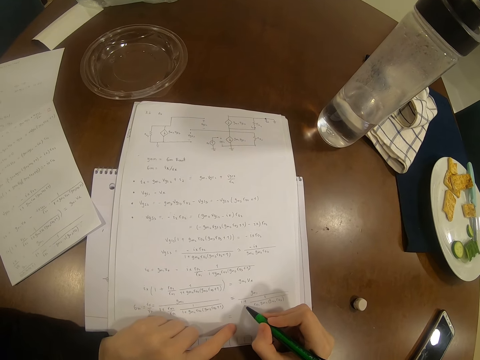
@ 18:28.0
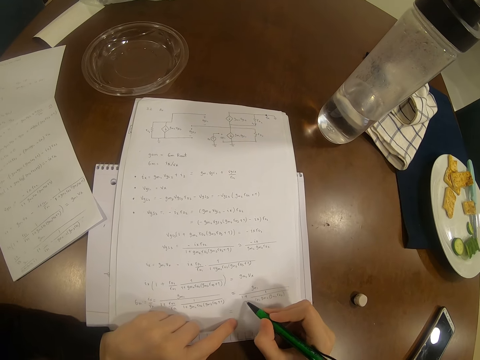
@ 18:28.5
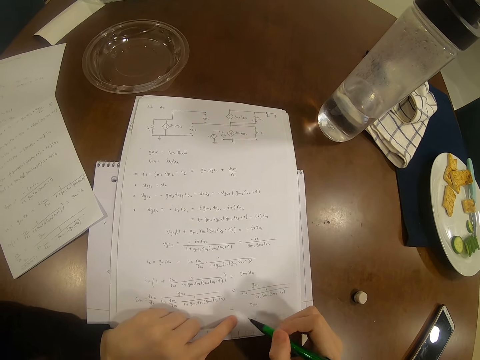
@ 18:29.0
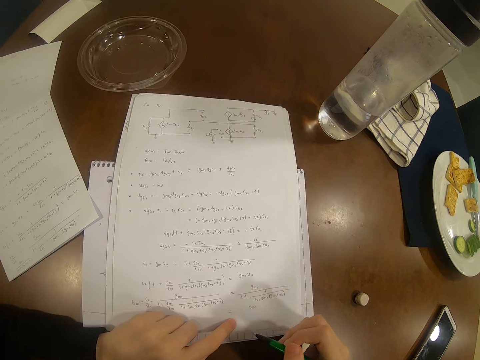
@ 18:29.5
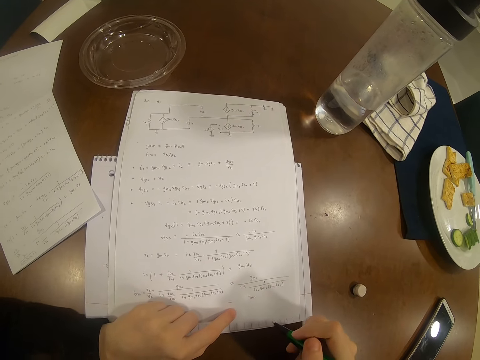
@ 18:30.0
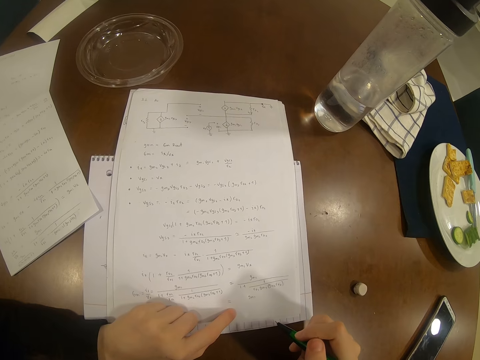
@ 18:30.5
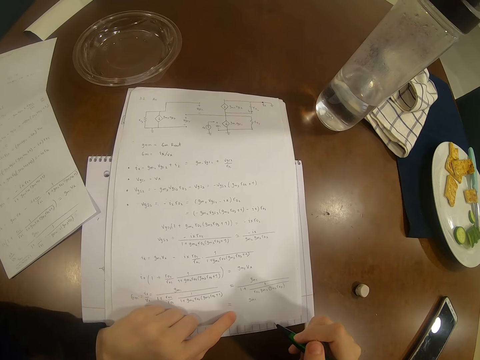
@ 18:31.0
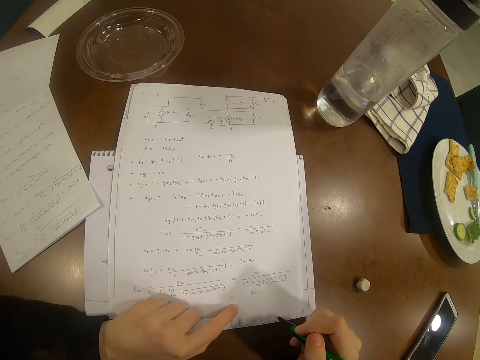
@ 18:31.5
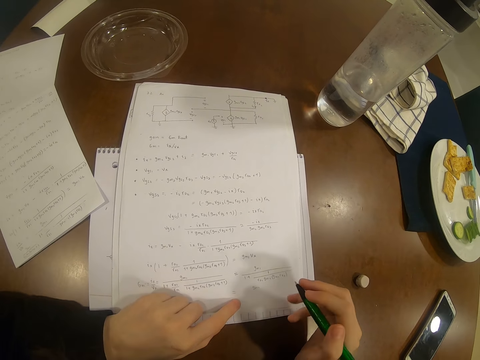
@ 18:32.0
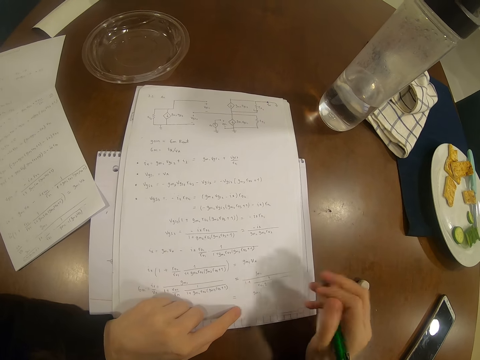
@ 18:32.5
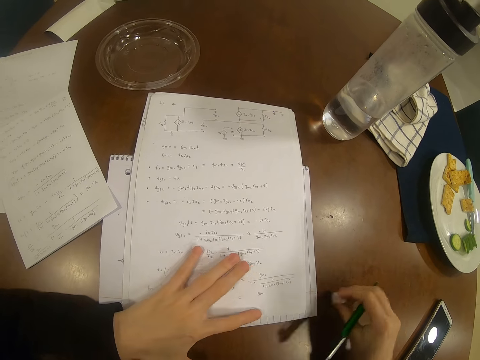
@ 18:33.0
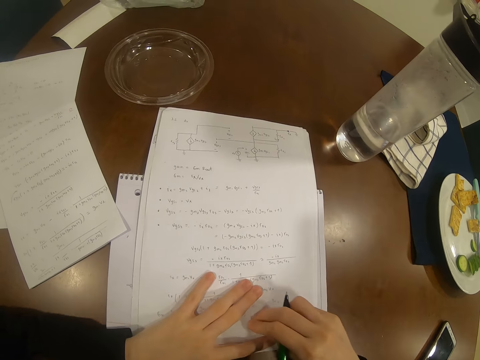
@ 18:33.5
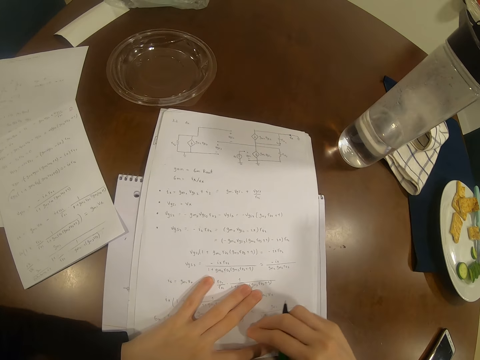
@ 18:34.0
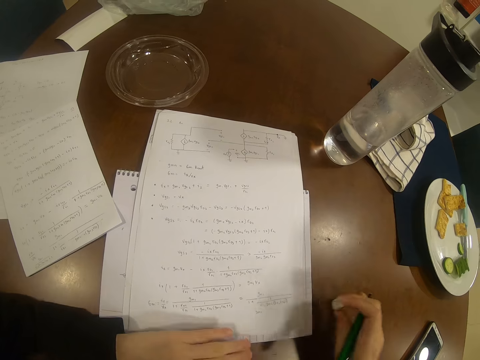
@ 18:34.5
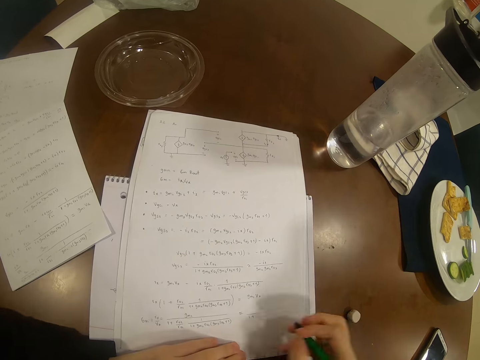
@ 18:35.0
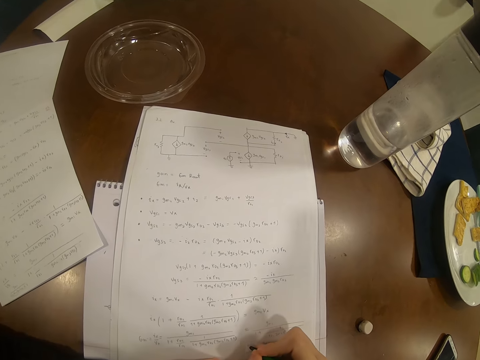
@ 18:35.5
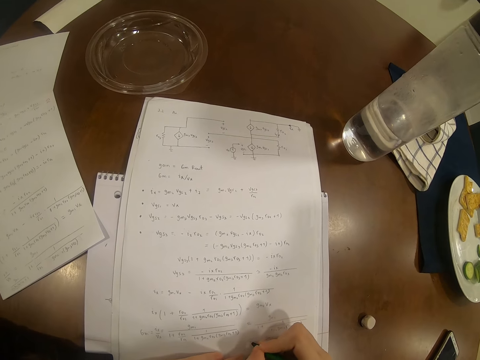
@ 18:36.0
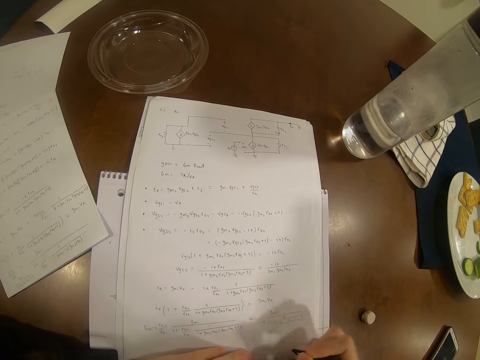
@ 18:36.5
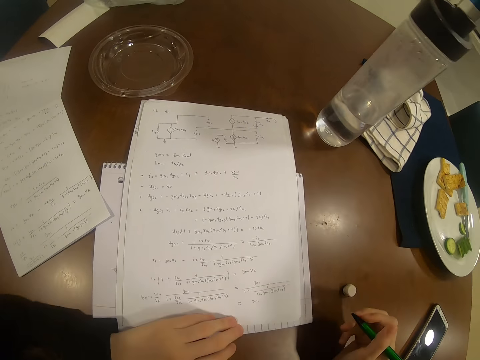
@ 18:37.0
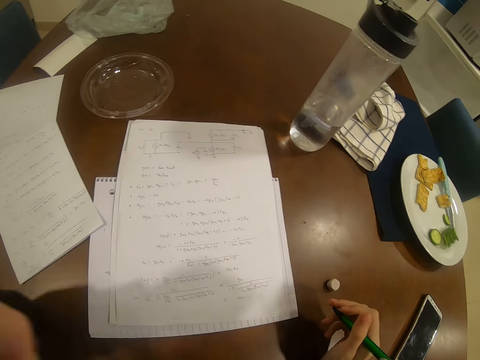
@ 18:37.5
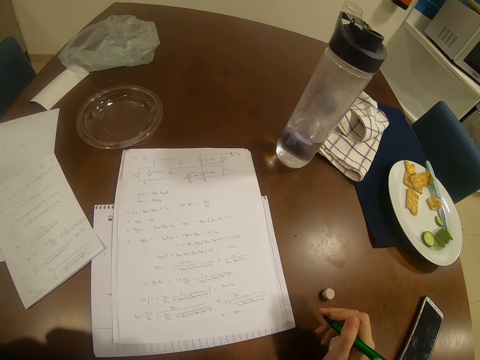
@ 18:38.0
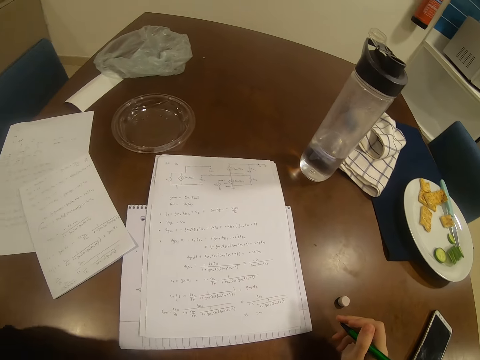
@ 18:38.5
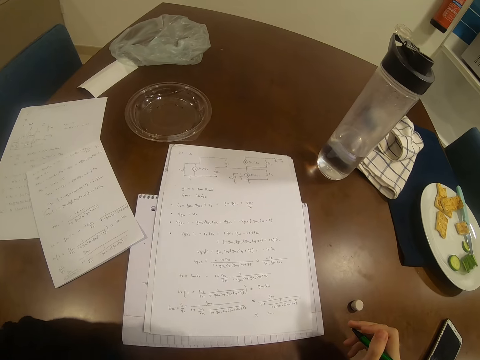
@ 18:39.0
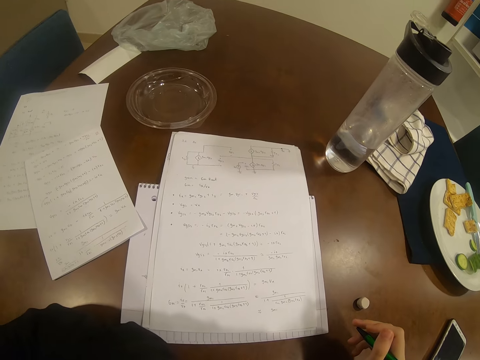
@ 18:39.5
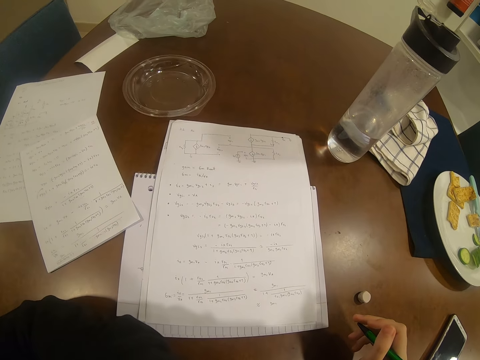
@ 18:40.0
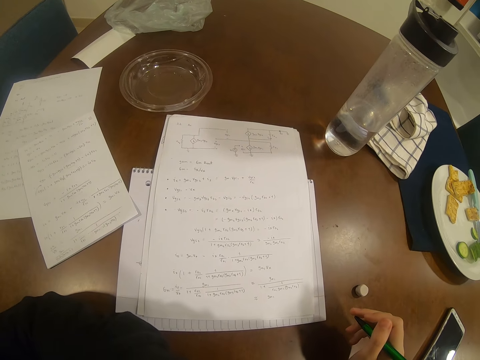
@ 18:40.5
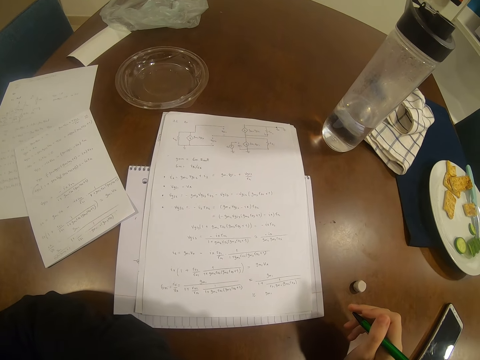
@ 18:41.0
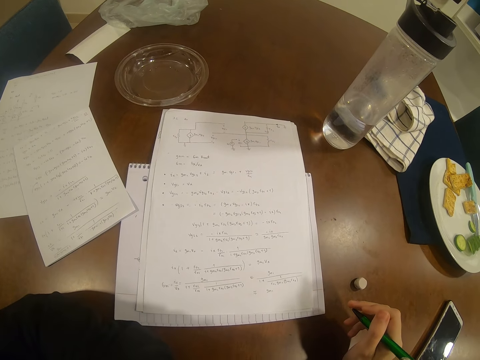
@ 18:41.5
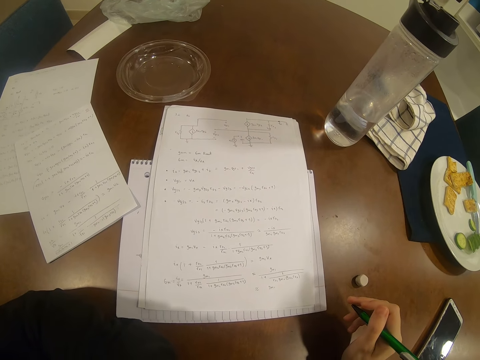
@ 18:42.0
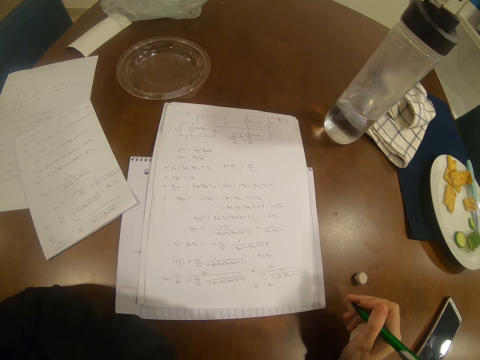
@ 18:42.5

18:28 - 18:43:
The camera wearer picks up a rubber from the table. They rub on the paper. They put the rubber on the table. They write on the paper. They look at the paper.

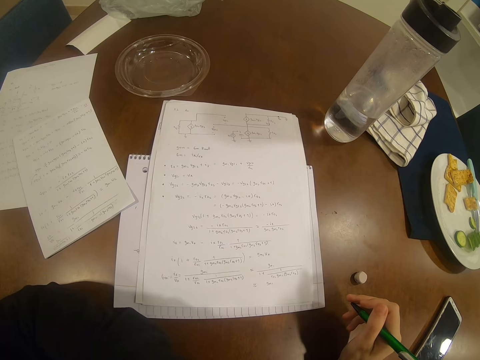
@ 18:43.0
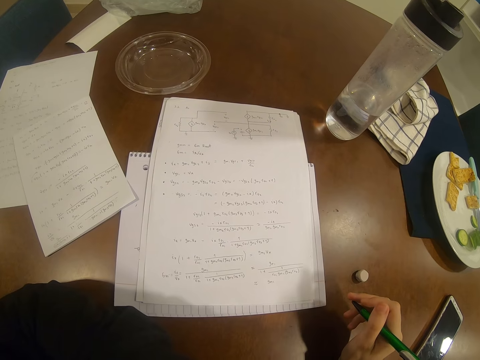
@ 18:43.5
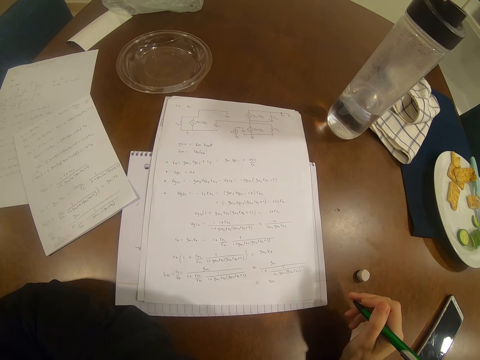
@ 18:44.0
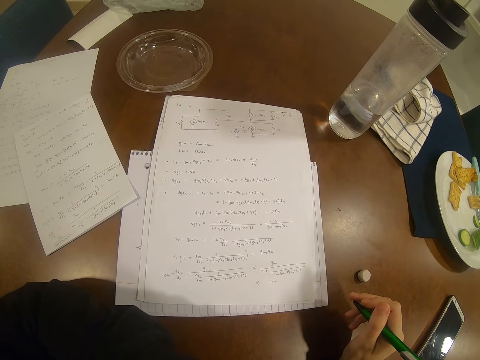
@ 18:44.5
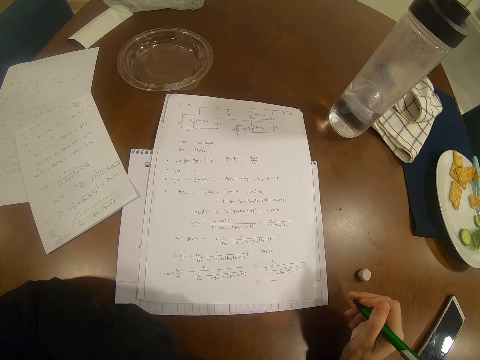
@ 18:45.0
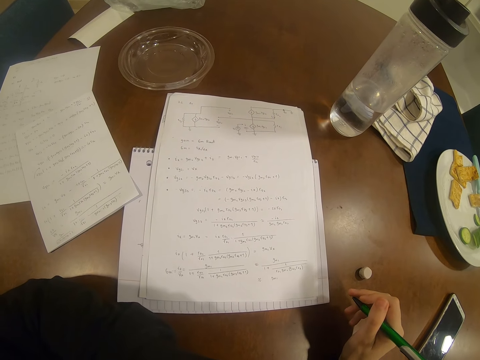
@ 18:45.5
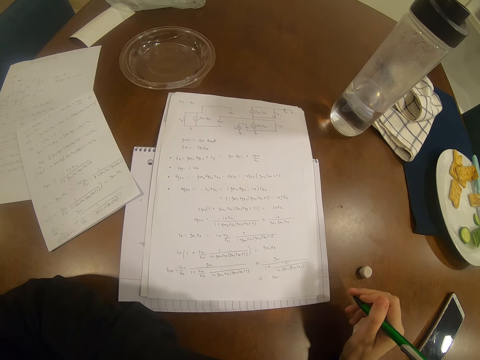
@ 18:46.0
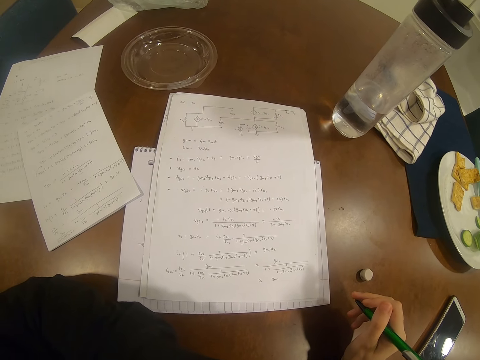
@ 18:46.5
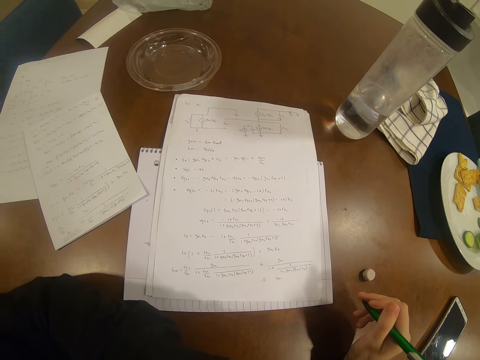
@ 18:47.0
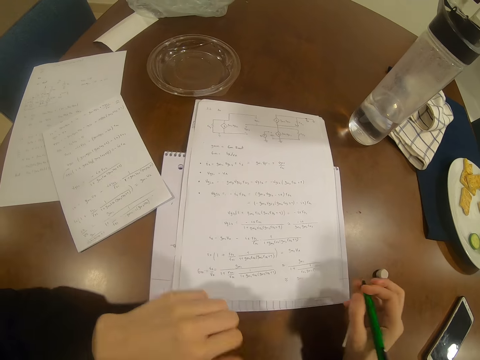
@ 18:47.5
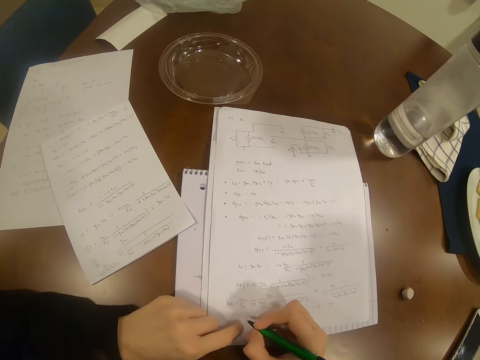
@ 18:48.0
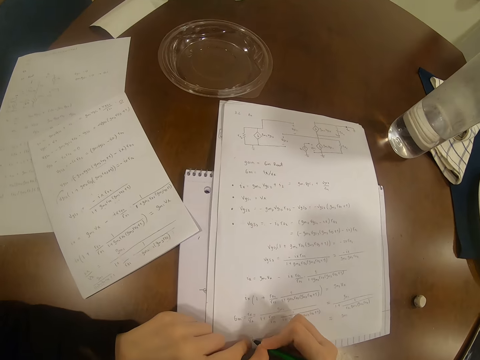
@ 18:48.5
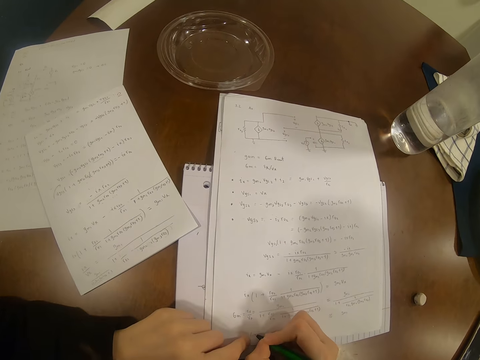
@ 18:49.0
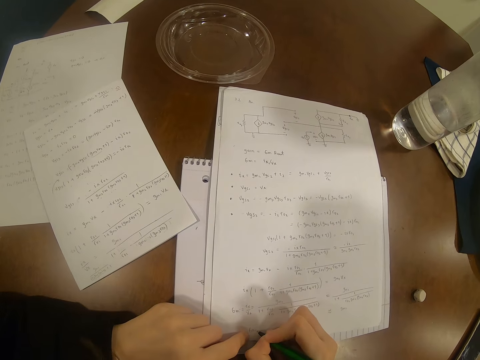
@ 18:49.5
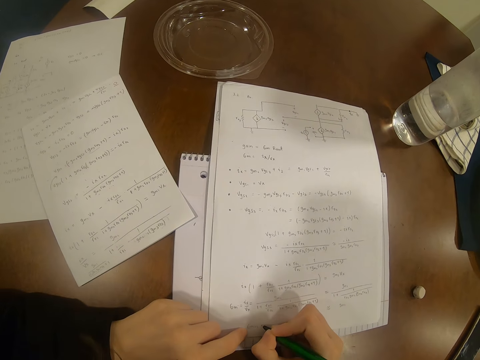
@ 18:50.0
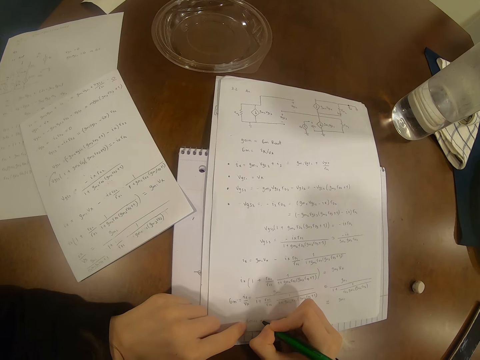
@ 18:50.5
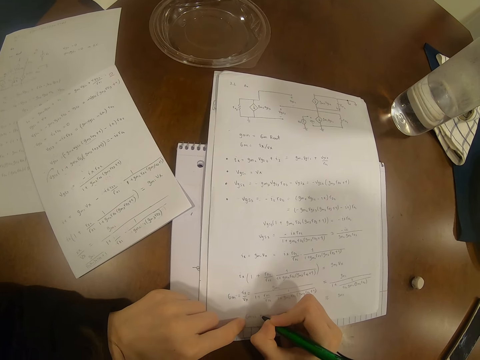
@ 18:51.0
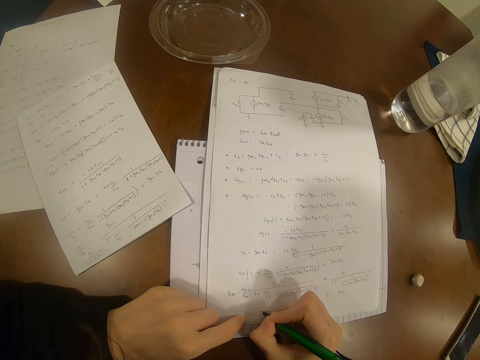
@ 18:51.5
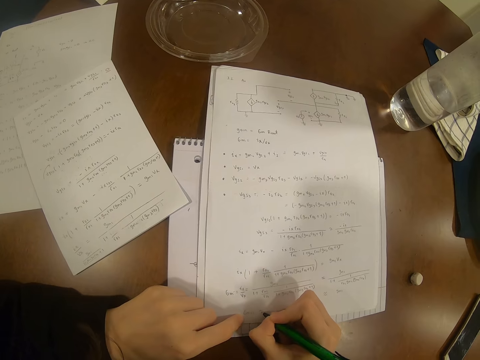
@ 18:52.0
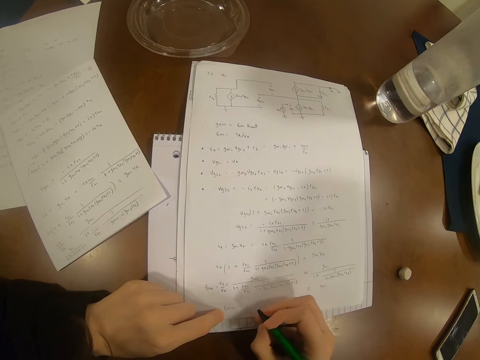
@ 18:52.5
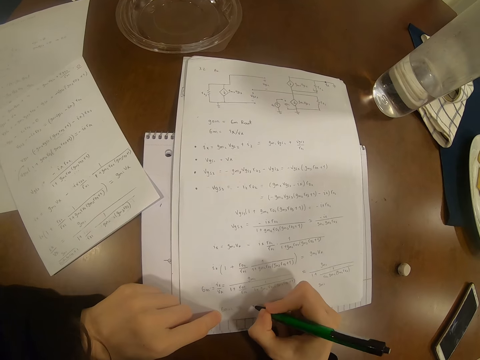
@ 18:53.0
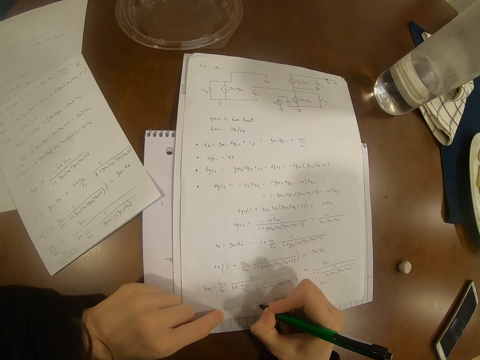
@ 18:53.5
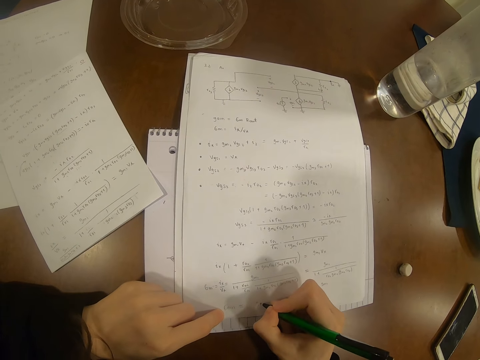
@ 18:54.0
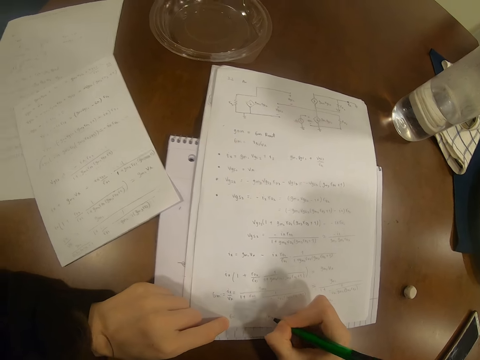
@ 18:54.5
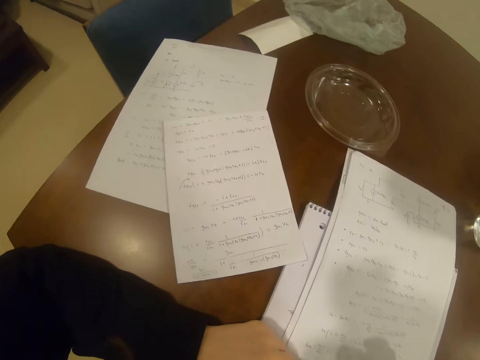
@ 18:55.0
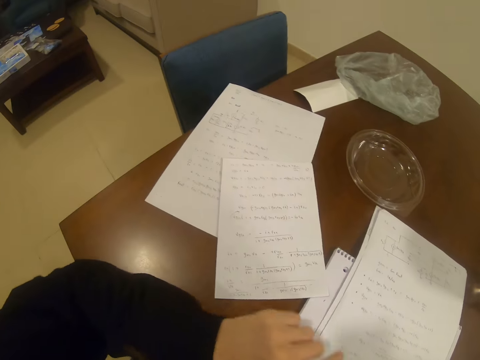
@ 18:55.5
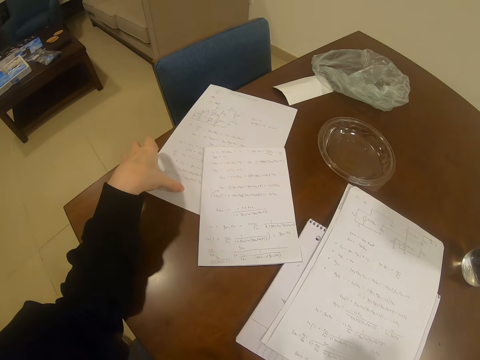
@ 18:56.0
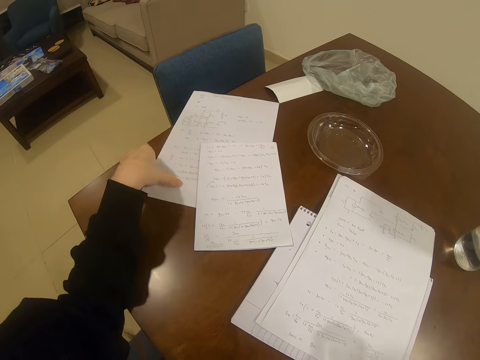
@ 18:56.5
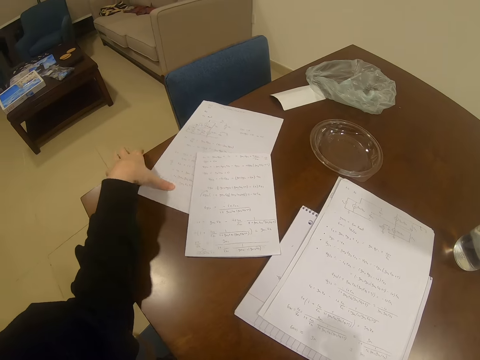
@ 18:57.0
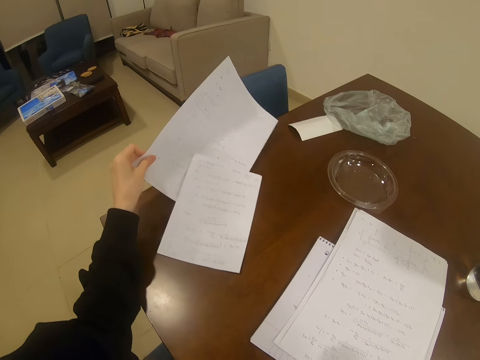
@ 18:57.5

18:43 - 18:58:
The camera wearer writes on the paper. They take another paper from the table.
